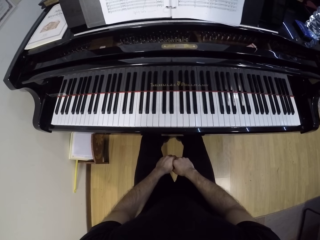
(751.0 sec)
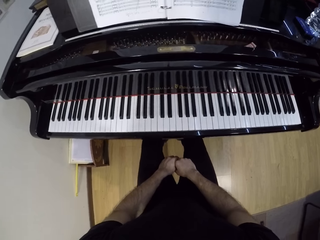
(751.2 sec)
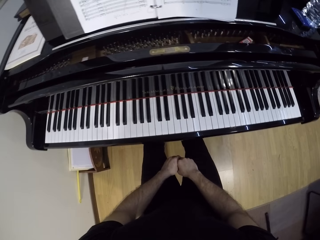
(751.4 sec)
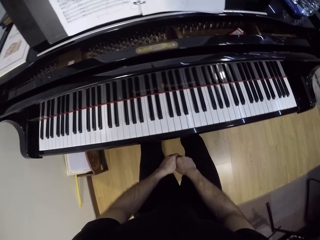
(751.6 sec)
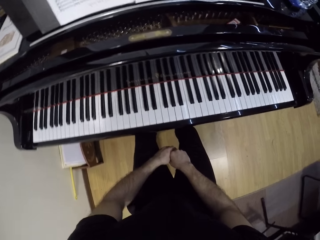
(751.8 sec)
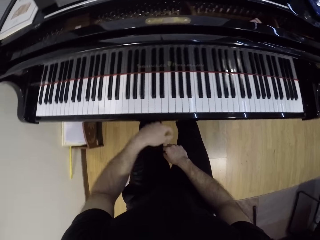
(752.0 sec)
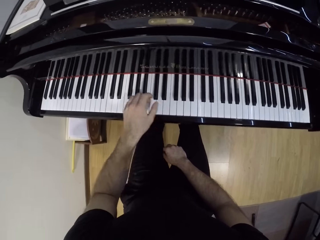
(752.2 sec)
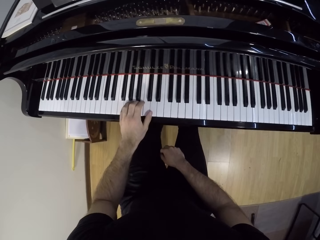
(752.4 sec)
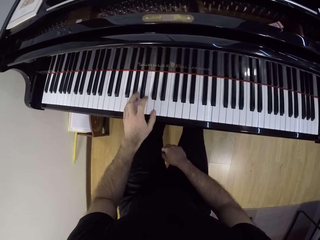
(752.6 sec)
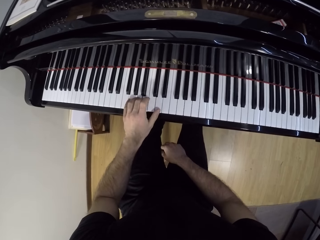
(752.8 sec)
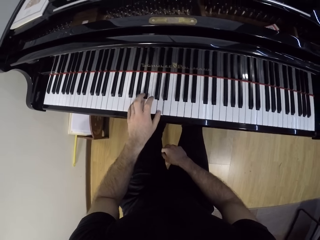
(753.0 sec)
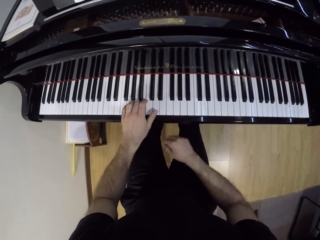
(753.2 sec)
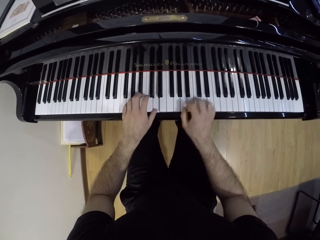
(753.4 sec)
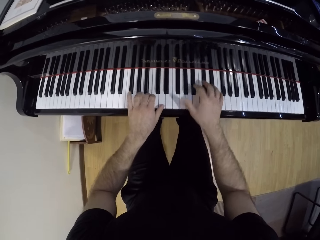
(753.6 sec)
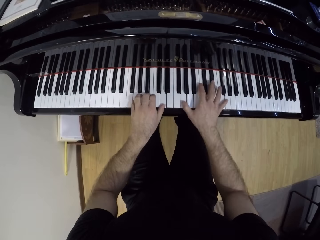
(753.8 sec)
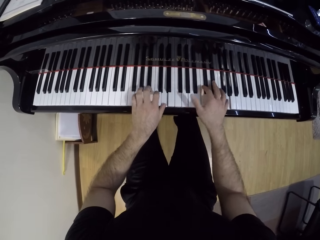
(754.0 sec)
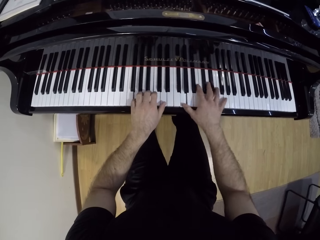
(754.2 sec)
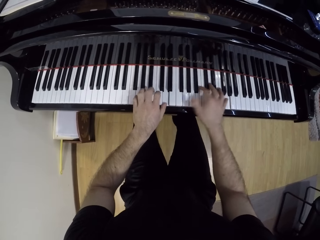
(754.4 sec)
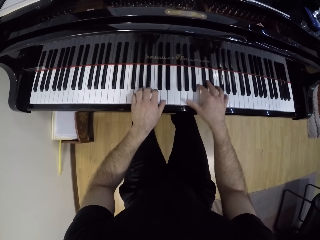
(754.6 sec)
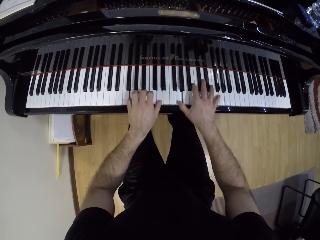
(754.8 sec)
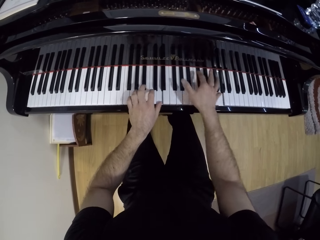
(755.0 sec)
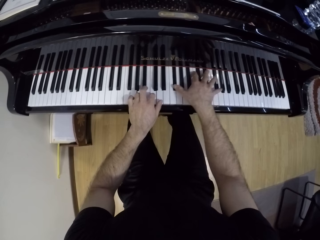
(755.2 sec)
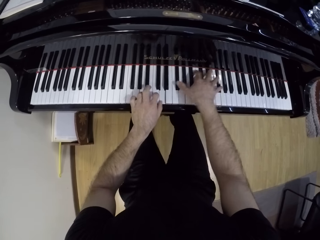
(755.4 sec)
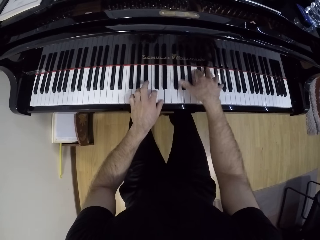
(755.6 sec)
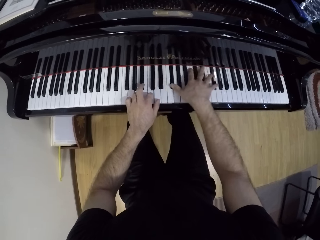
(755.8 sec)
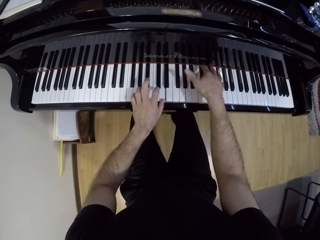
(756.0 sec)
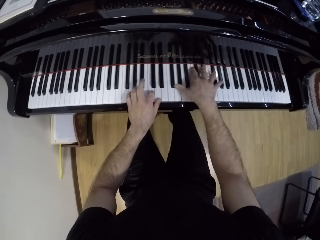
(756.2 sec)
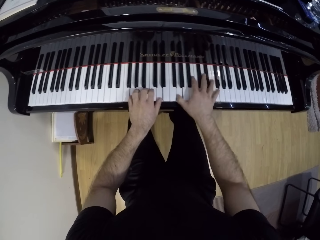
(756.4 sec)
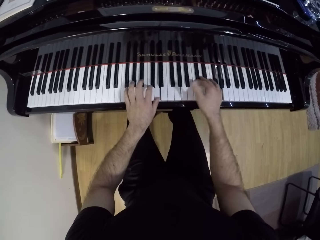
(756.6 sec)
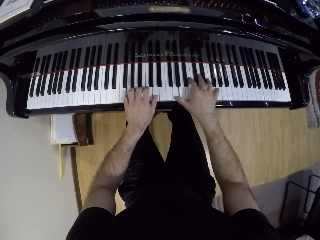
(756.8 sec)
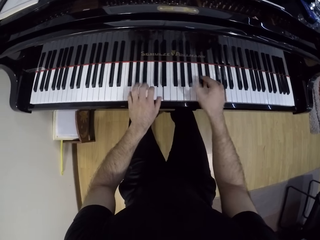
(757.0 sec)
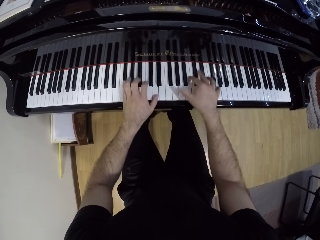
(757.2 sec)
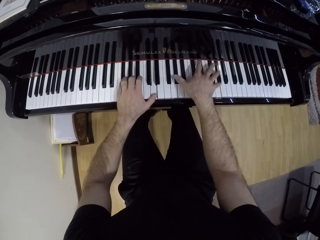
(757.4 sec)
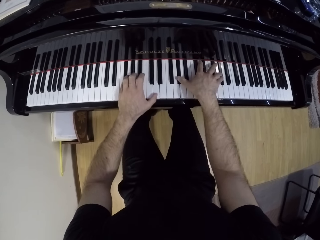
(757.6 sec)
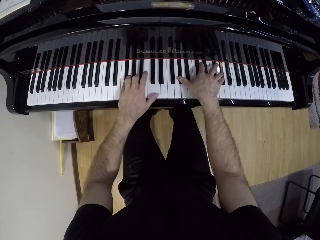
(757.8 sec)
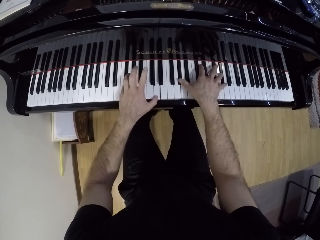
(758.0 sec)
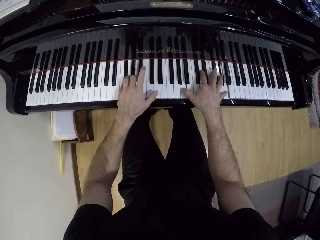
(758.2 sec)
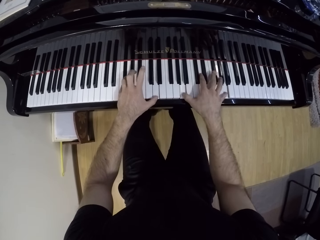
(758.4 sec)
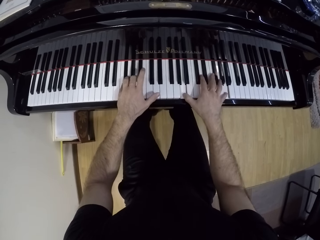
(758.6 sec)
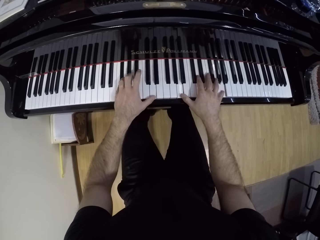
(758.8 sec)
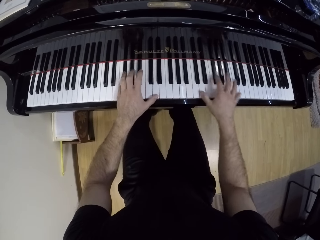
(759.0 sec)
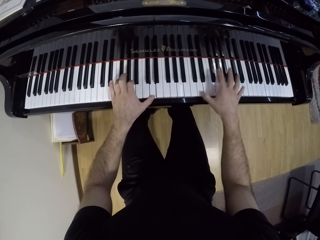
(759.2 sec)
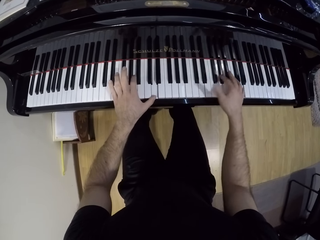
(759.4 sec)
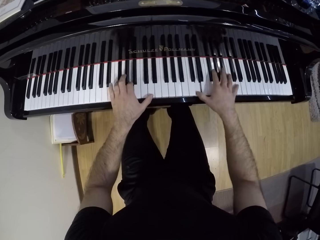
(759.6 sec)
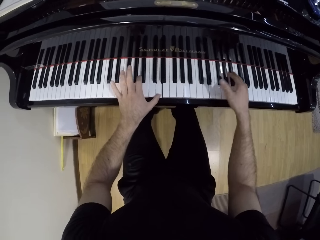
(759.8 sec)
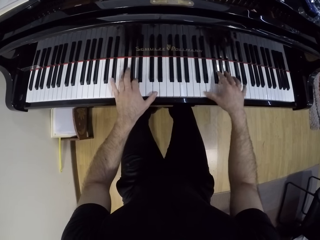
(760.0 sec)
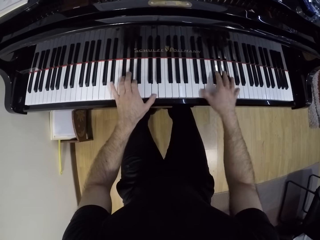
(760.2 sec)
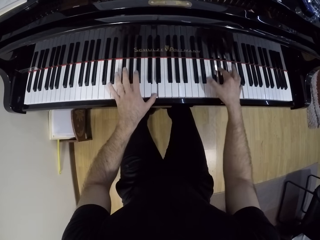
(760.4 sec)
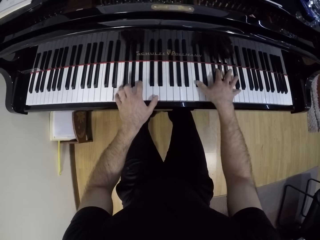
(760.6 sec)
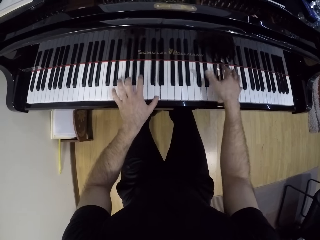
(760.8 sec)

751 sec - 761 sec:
The camera wearer plays the piano with his left hand. He plays the piano with both hands.

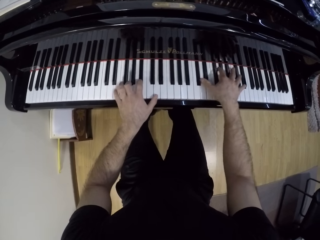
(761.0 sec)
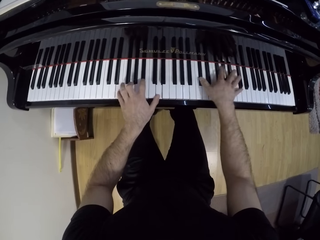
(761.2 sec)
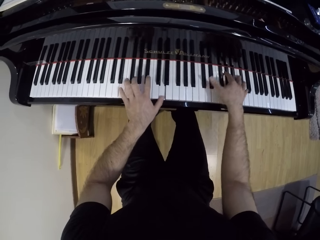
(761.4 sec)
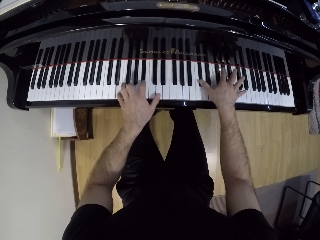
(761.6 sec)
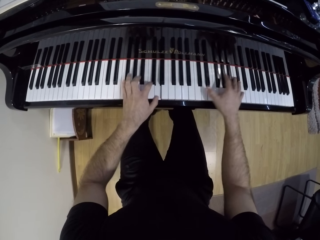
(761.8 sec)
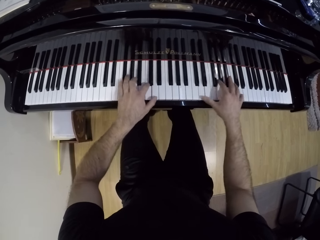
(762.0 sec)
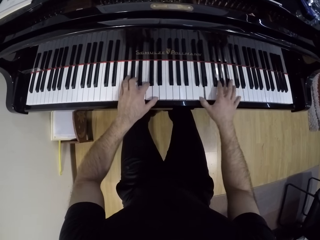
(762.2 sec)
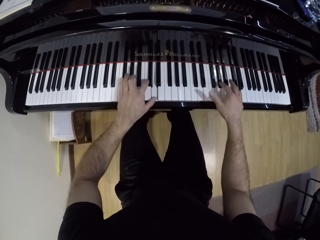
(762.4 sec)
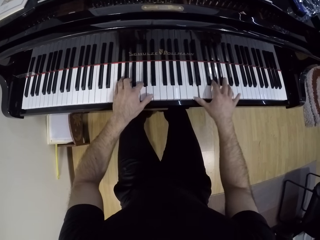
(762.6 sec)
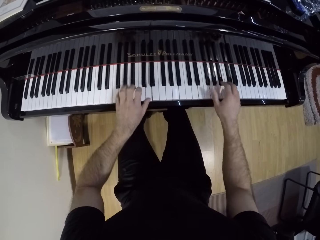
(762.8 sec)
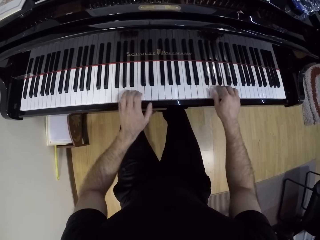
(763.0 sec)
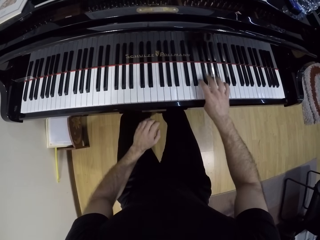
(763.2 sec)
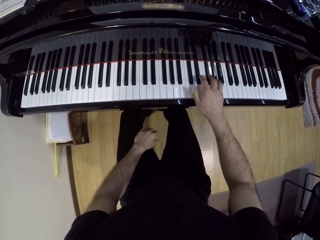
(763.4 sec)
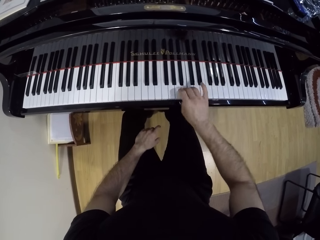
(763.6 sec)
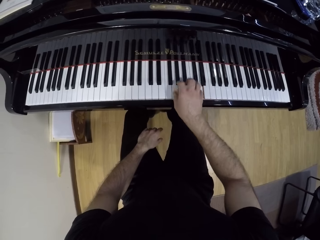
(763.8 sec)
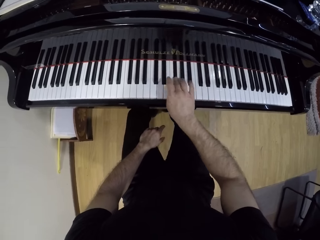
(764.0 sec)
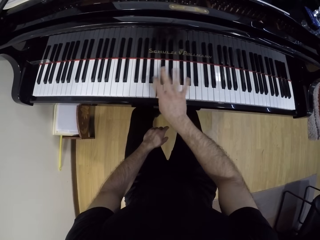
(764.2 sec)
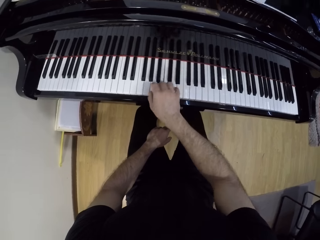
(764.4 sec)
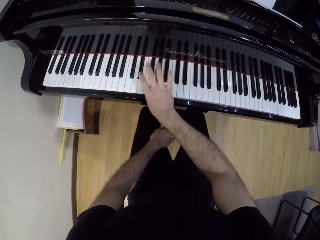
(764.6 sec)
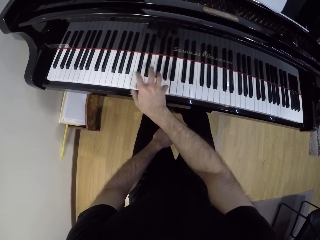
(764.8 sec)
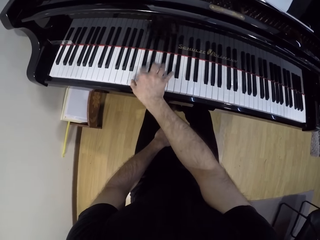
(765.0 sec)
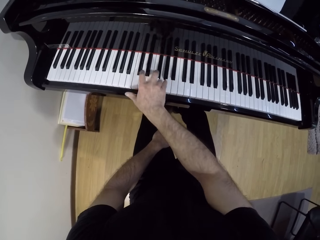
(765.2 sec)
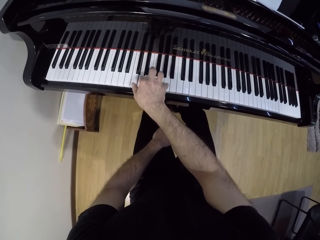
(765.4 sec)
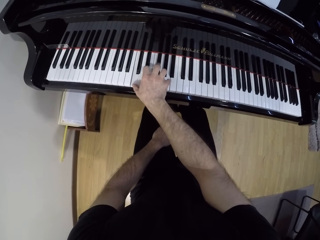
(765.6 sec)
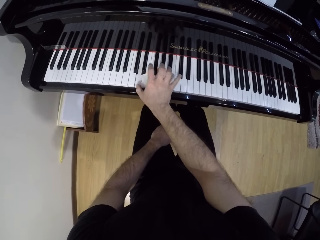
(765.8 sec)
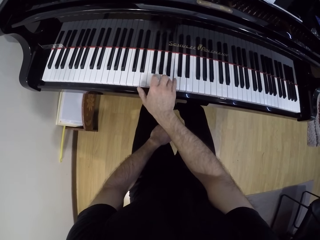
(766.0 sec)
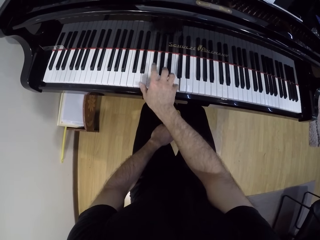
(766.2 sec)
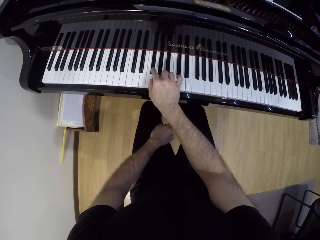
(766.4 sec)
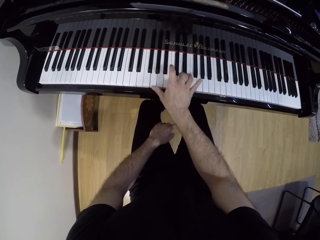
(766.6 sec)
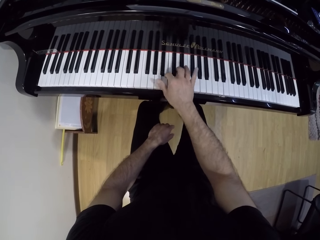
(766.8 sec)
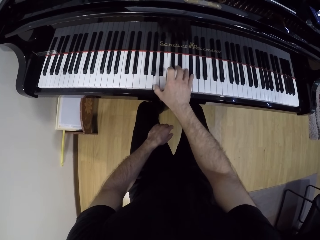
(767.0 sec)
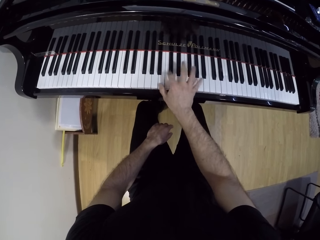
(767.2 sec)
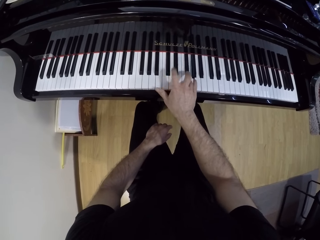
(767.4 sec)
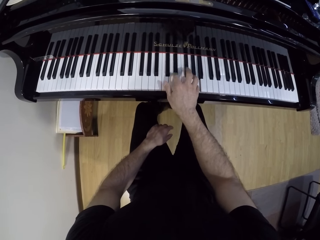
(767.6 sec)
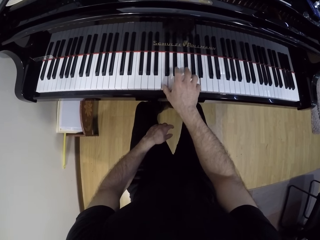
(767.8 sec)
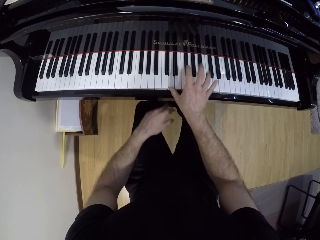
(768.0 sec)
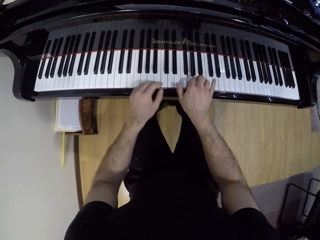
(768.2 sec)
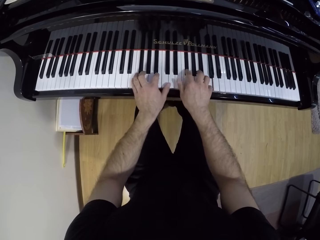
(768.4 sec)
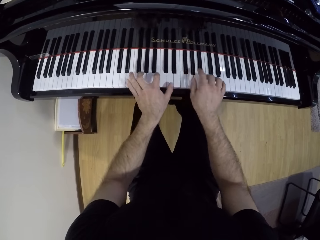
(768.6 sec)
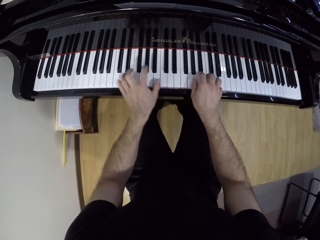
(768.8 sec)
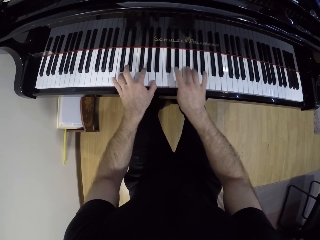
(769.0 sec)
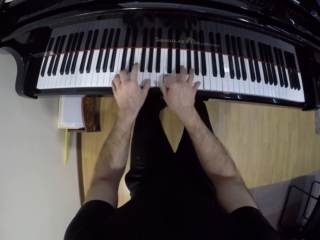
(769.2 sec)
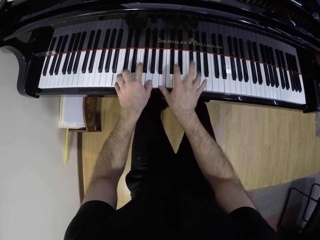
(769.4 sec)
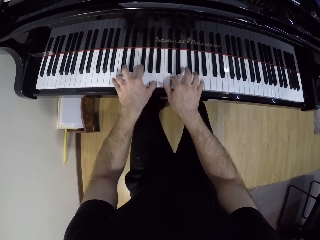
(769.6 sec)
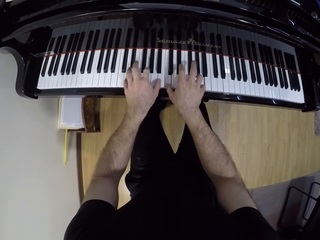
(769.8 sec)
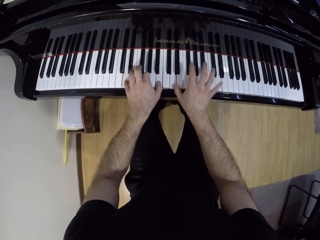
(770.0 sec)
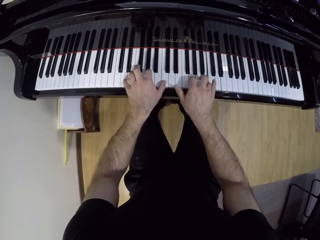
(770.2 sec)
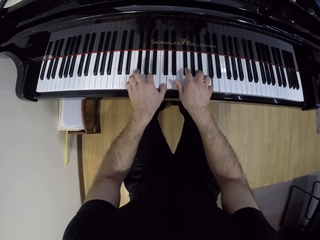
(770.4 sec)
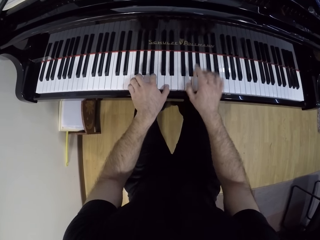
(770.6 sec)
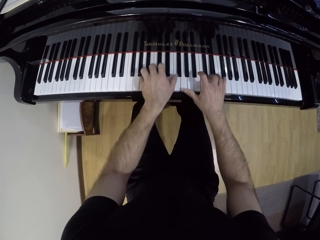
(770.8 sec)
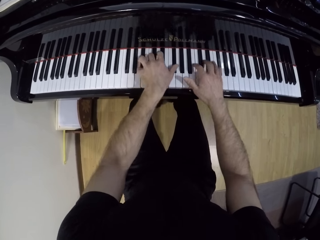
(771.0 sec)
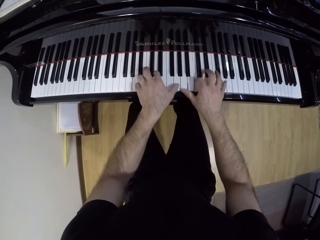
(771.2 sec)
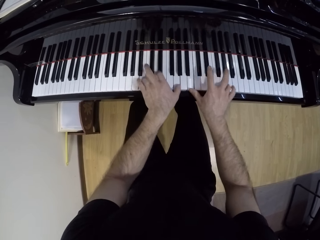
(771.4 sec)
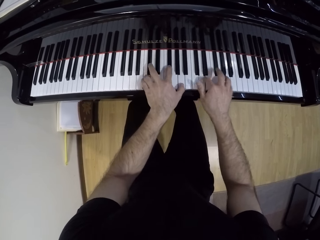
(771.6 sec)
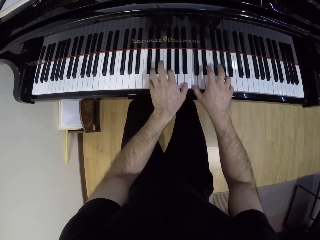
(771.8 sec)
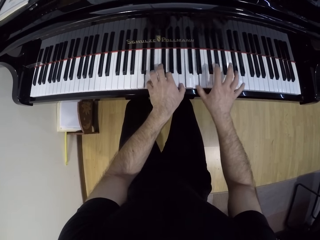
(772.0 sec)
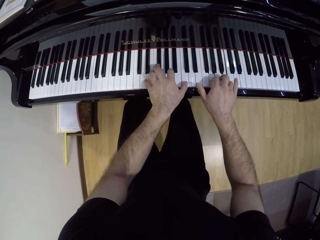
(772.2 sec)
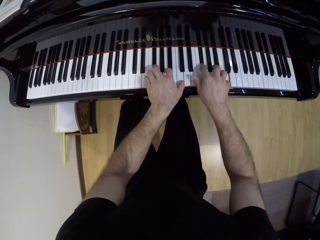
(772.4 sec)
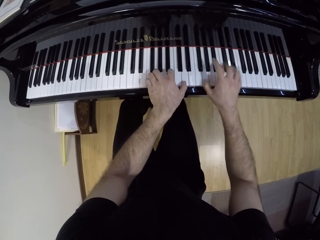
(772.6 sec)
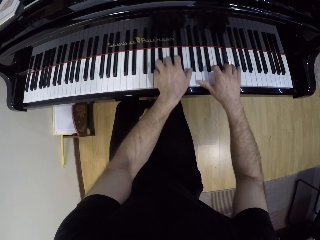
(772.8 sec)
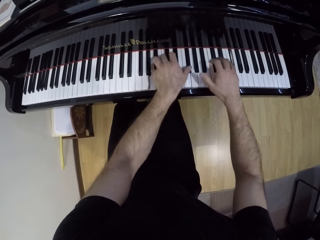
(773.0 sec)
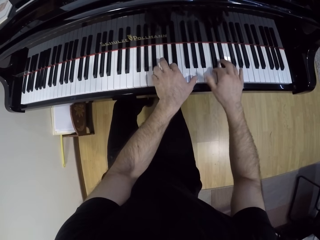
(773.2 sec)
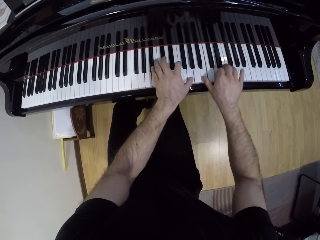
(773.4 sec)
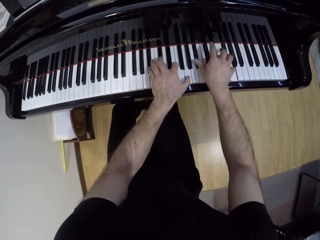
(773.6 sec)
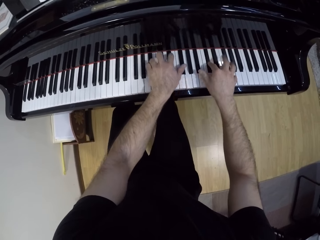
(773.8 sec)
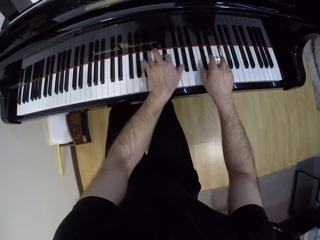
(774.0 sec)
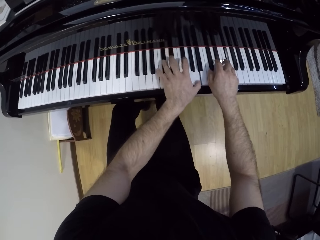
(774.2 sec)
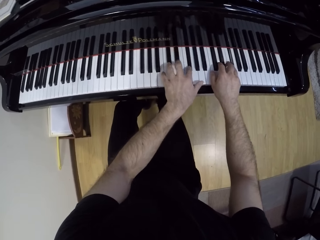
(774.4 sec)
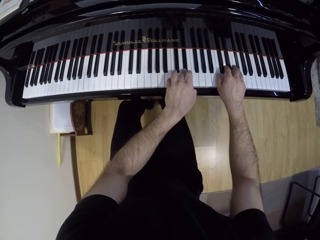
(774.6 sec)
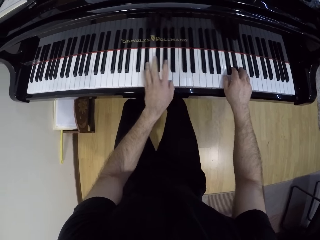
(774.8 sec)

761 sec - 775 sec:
The camera wearer plays the piano with his right hand. He plays the piano with both hands.
